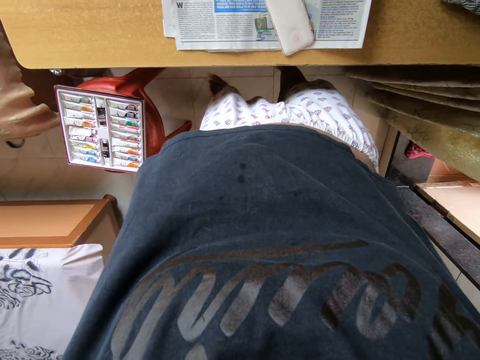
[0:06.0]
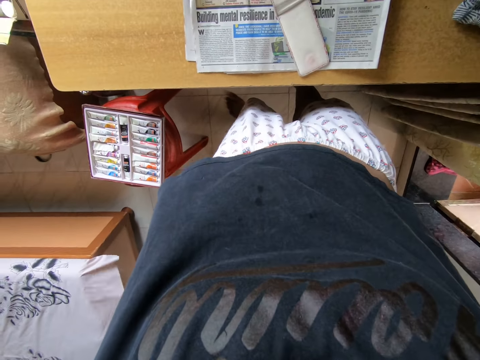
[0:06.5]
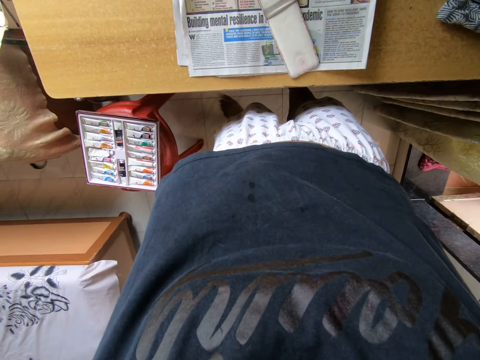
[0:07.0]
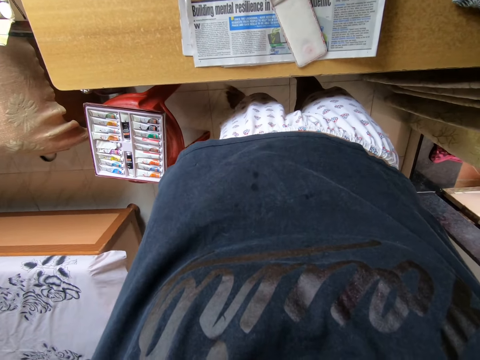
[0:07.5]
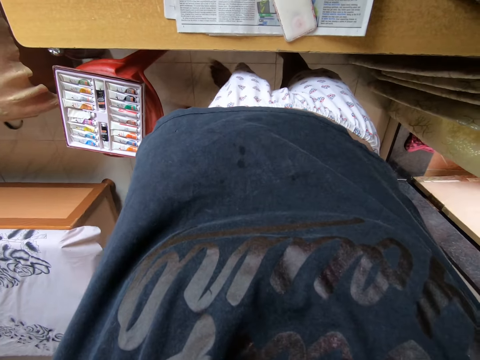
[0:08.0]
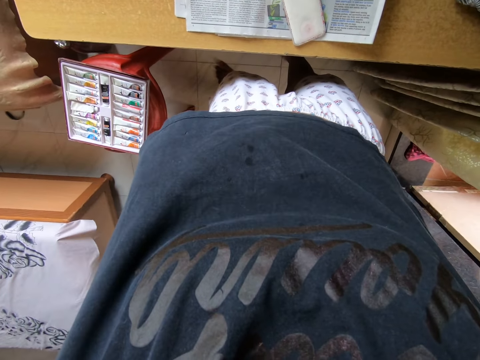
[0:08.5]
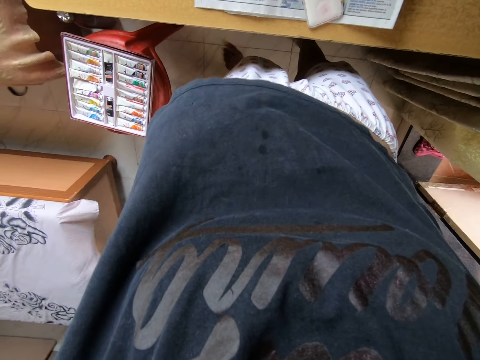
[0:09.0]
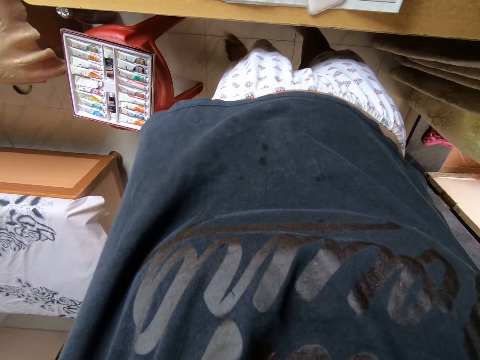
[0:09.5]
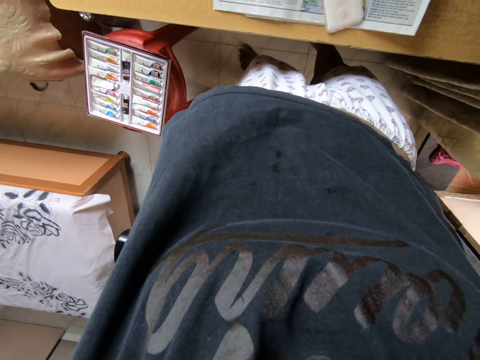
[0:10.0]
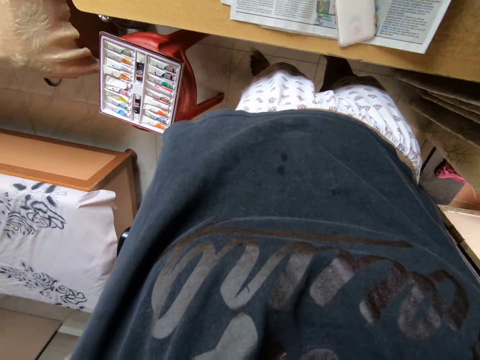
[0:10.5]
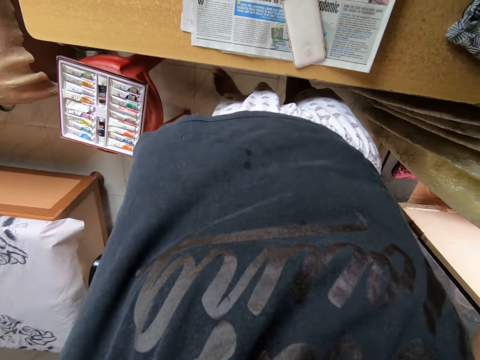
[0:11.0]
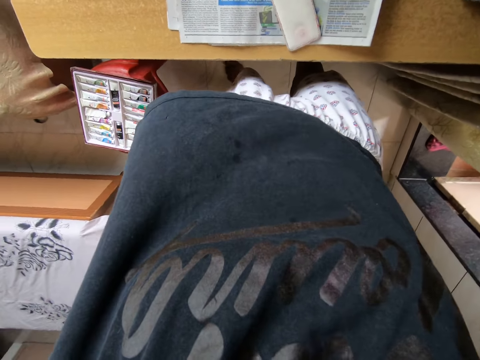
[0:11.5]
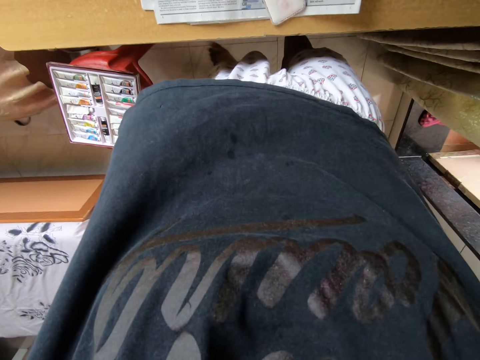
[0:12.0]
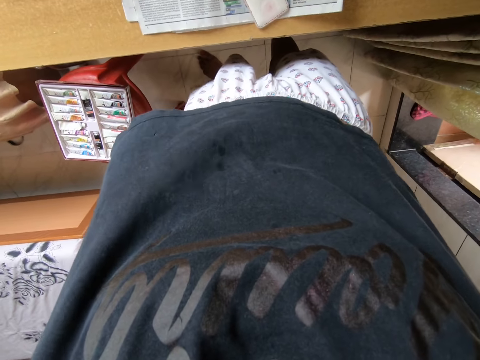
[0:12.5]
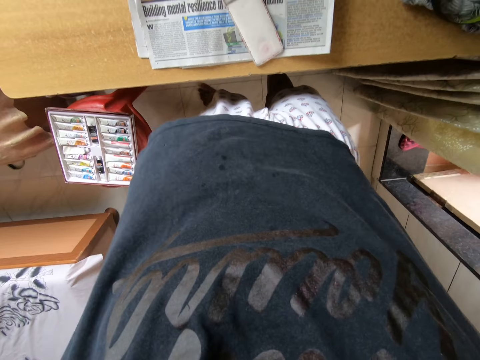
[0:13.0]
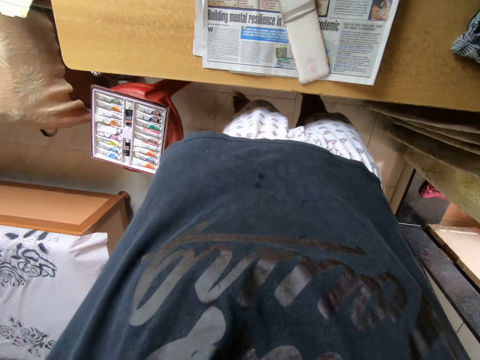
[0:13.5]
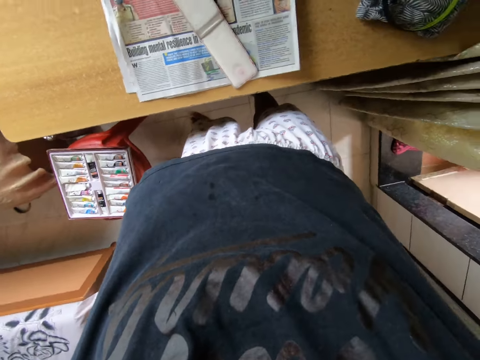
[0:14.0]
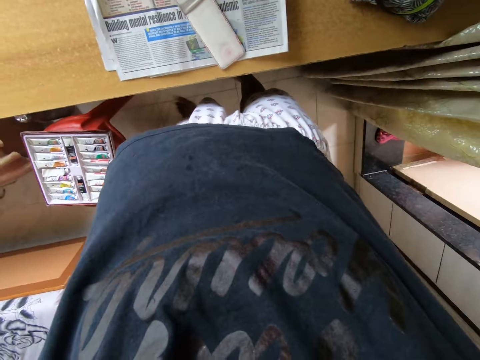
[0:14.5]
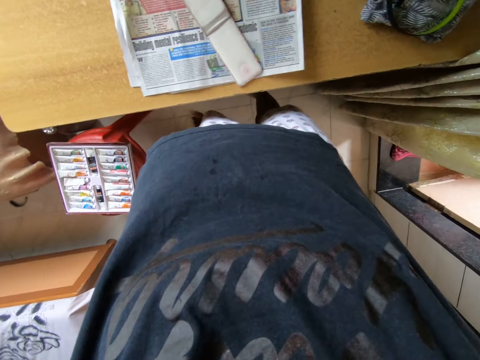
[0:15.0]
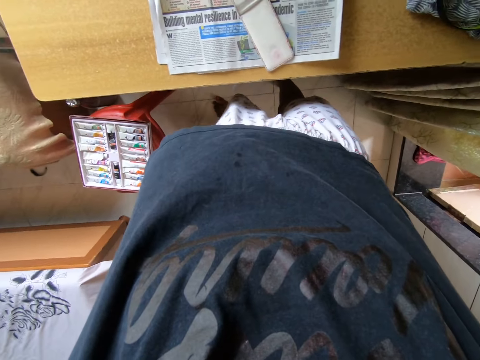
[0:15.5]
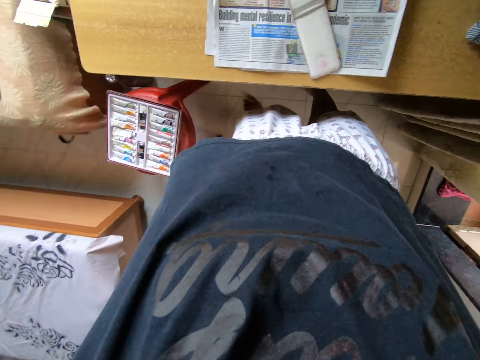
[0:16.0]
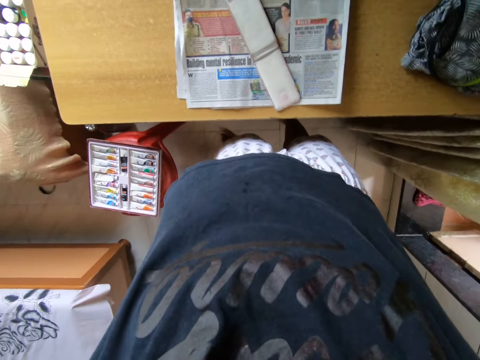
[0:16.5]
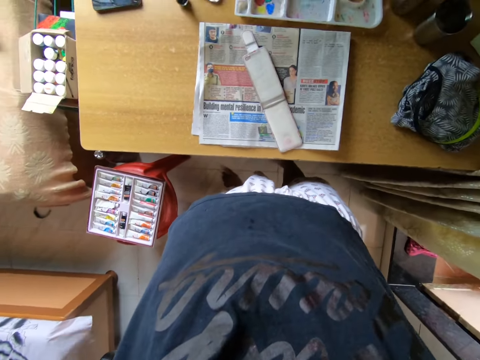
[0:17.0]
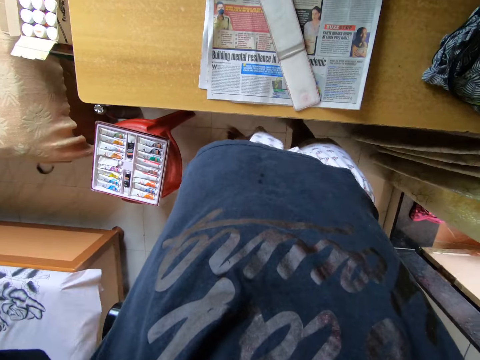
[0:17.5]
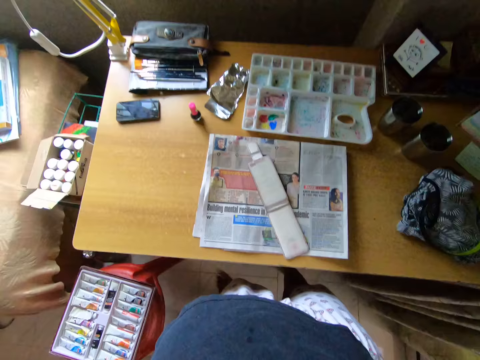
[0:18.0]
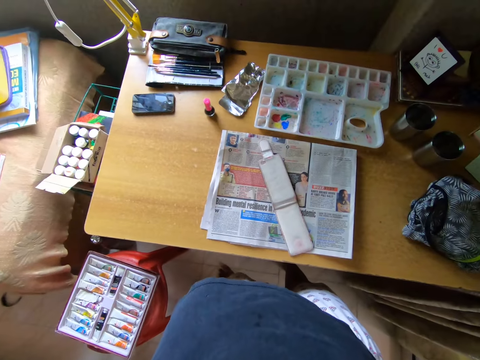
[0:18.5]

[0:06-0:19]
The camera wearer stares at a table.

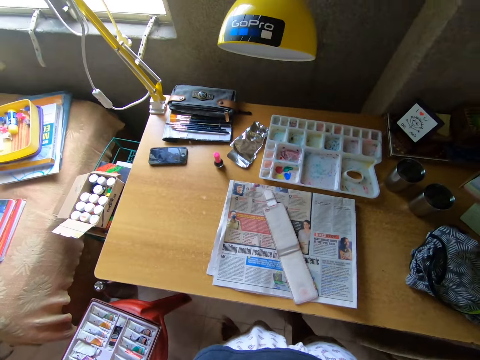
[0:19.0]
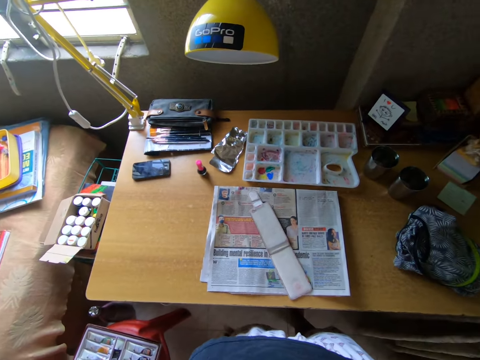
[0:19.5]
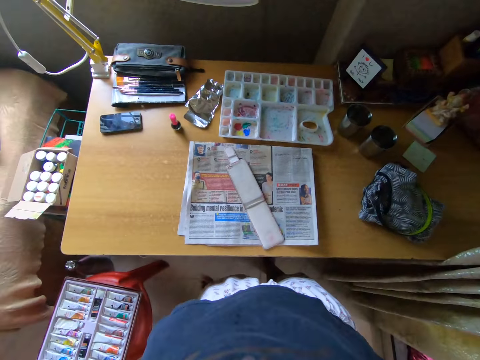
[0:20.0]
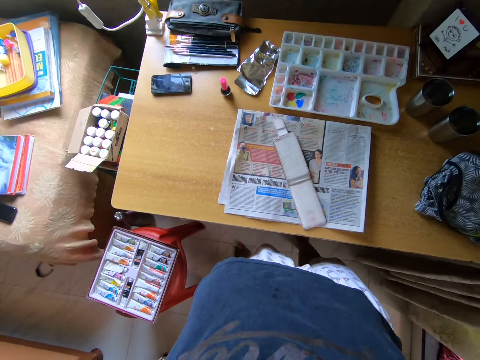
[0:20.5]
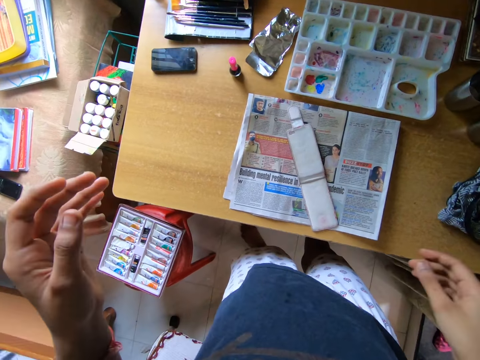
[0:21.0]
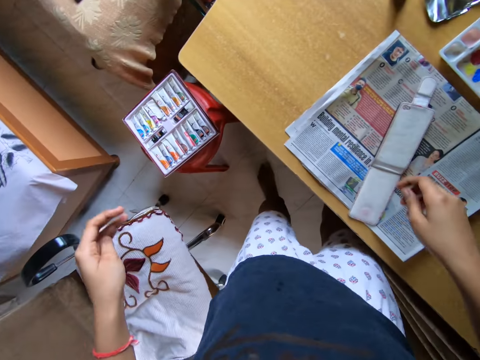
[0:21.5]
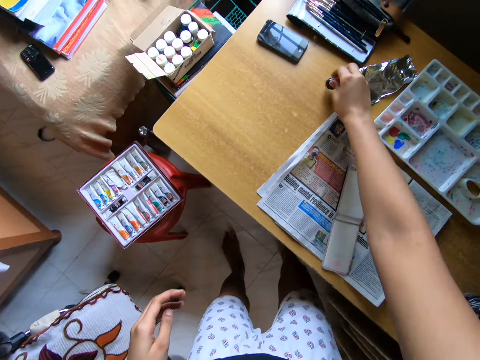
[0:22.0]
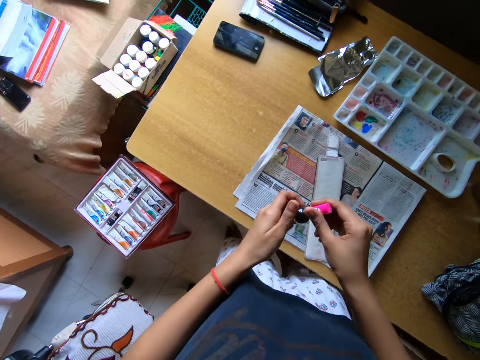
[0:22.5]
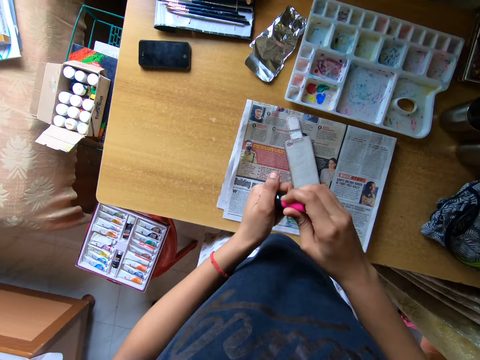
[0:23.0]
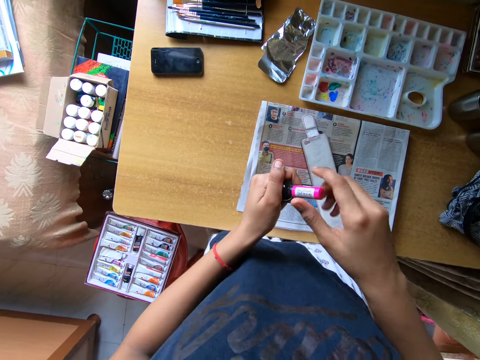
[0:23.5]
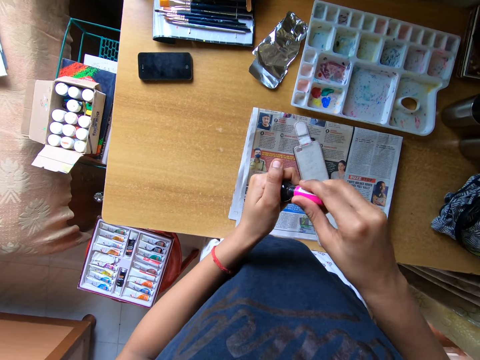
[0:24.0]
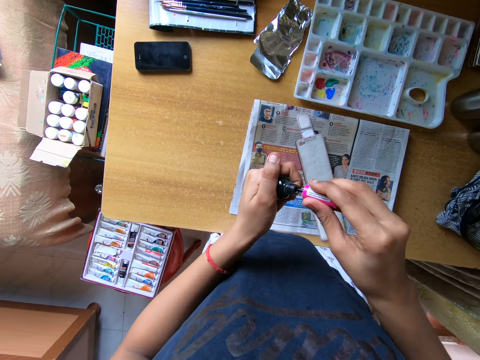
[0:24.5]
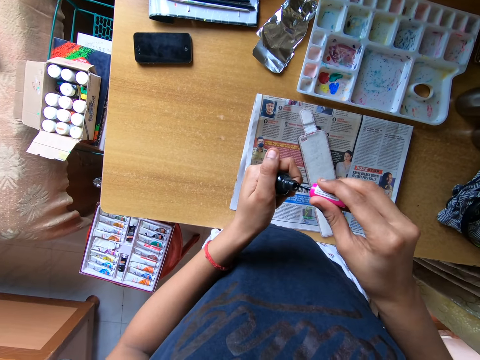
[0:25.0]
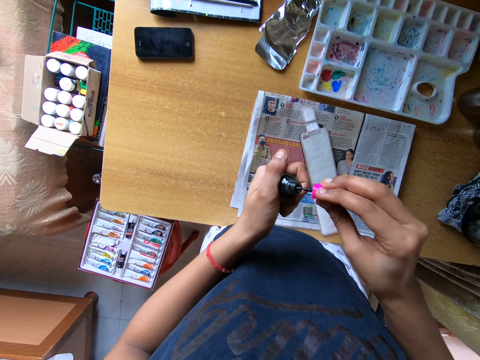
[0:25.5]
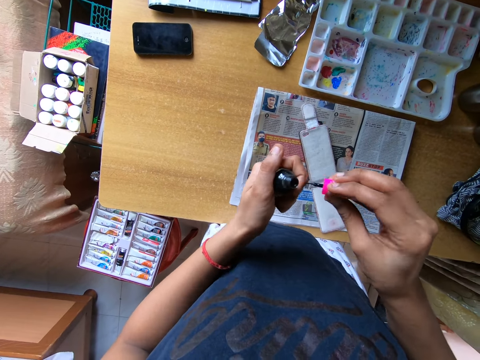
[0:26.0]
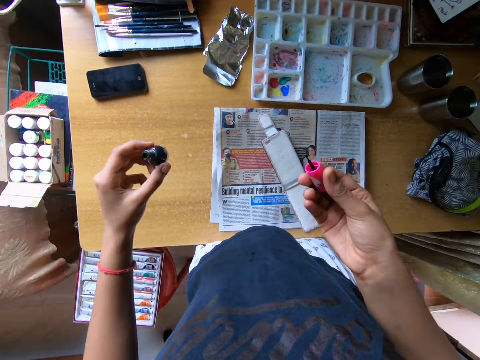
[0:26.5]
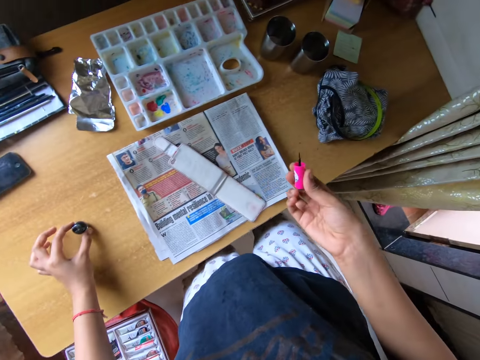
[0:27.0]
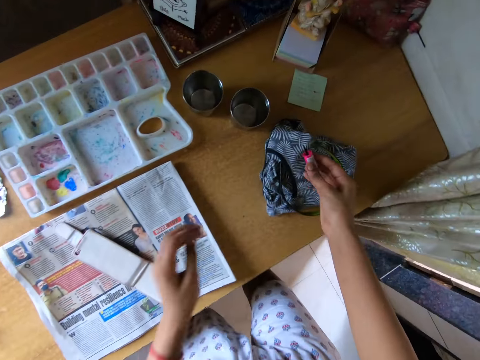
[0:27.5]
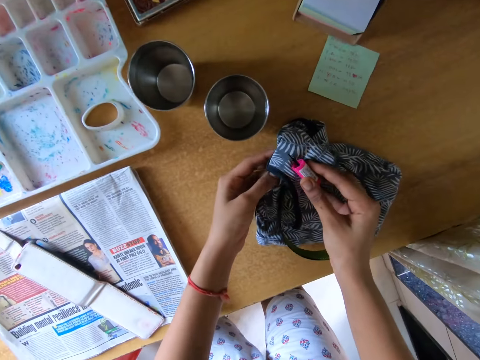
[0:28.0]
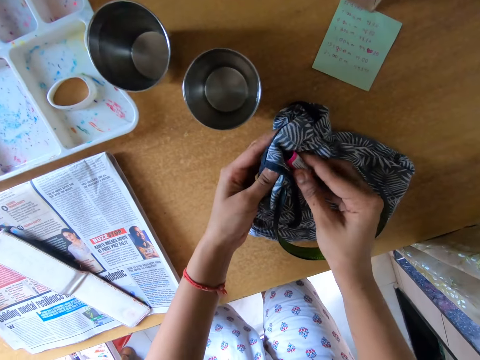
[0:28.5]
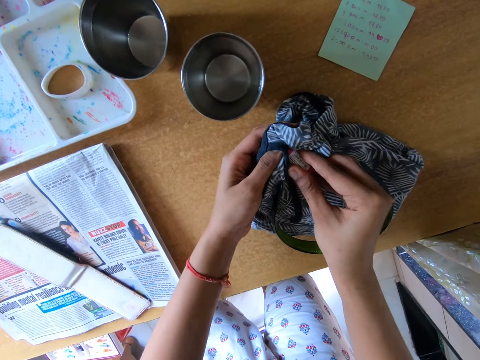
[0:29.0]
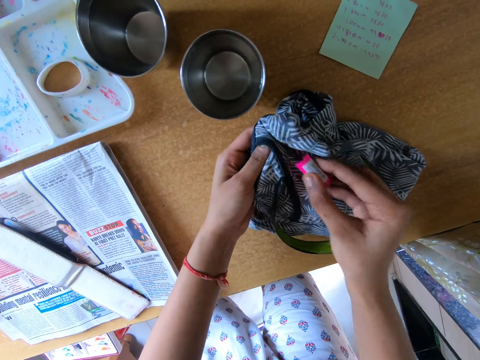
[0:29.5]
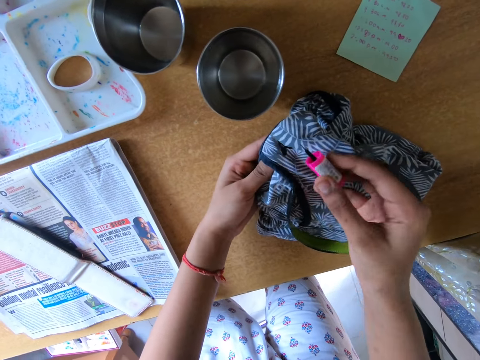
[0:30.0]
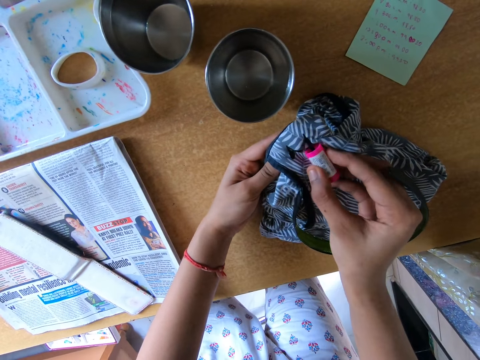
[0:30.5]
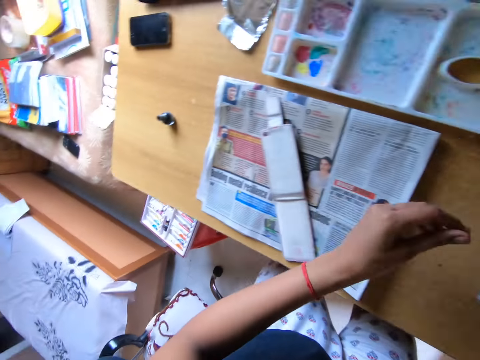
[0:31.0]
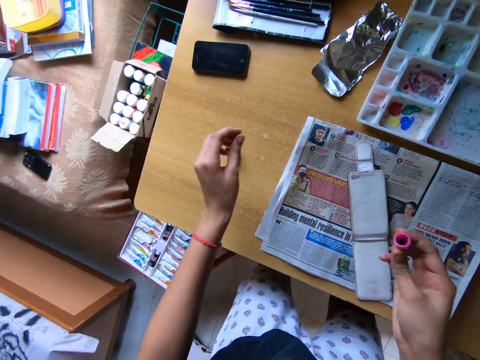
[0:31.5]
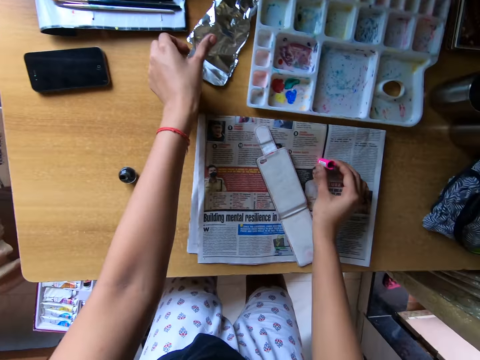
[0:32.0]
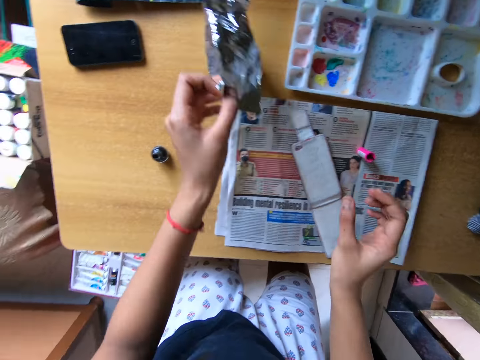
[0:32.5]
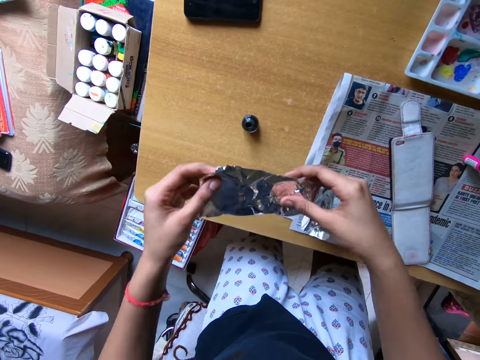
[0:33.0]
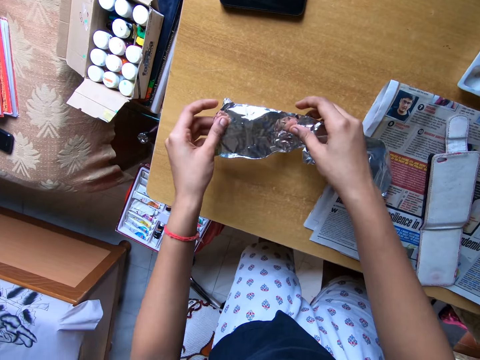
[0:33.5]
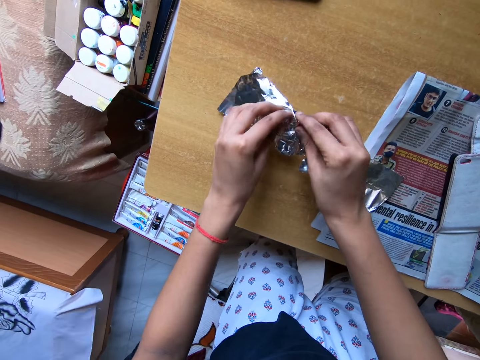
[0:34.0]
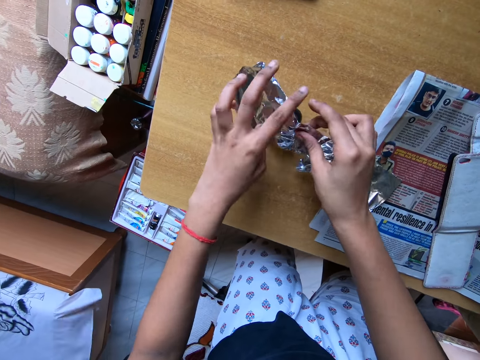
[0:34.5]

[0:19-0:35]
The camera wearer picks up a paint bottle from a table. They open the bottle brush cap. They put the bottle on the table. They clean the paint on the brush with a cloth on the table. They put the brush cap on the table. They pick up an aluminum foil from the table. They put the foil on the paint bottle.
